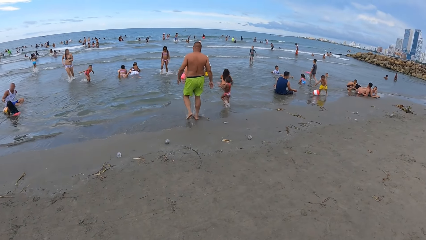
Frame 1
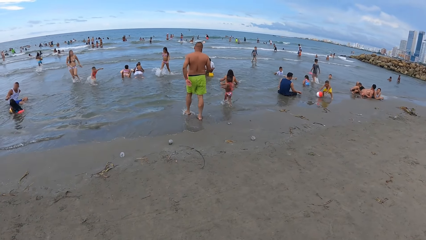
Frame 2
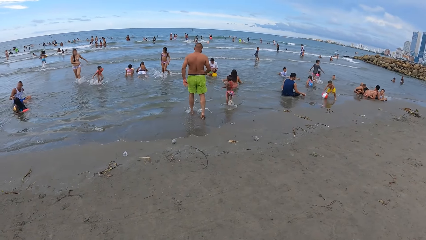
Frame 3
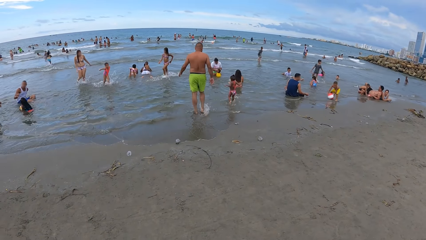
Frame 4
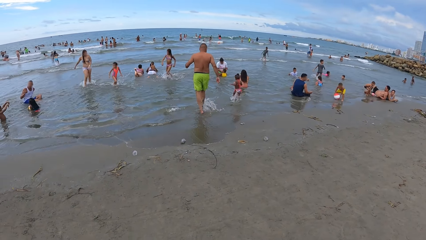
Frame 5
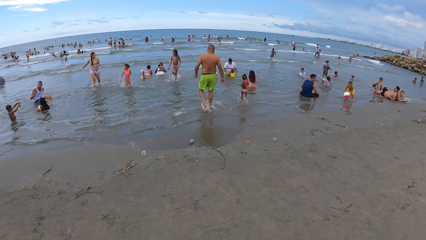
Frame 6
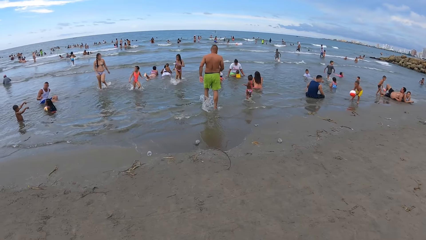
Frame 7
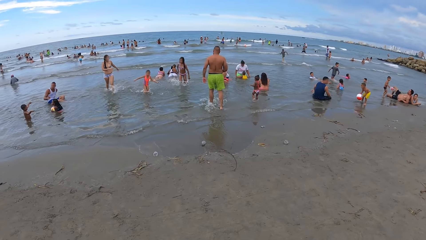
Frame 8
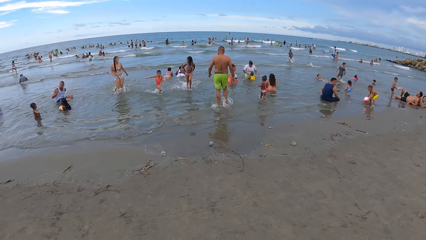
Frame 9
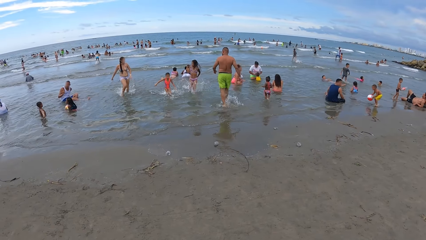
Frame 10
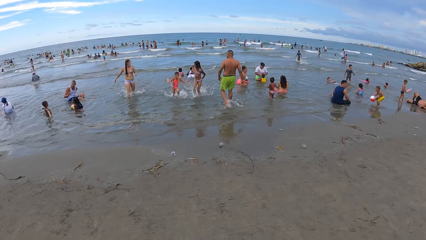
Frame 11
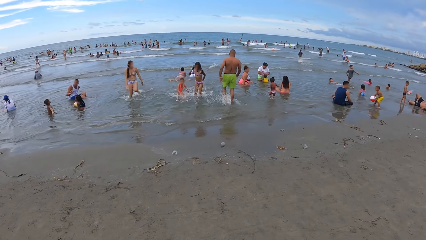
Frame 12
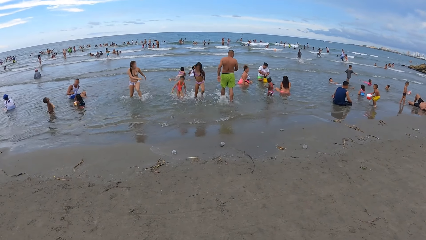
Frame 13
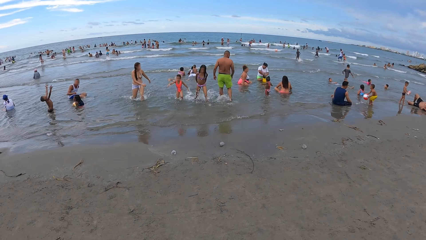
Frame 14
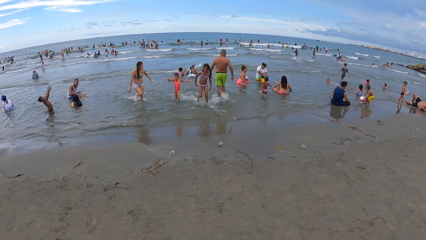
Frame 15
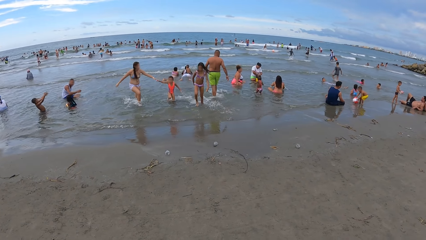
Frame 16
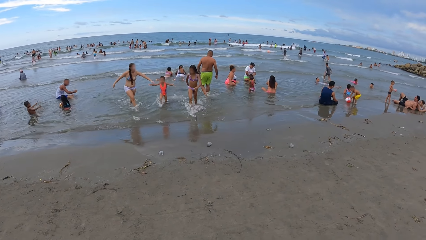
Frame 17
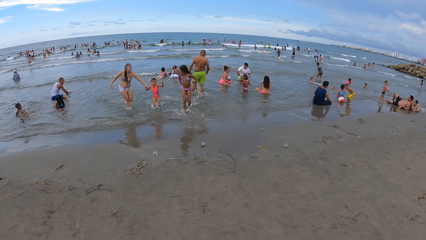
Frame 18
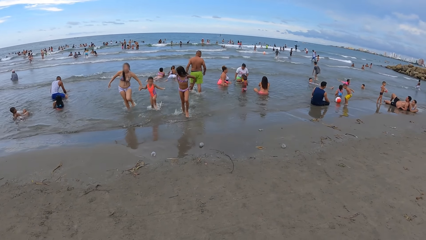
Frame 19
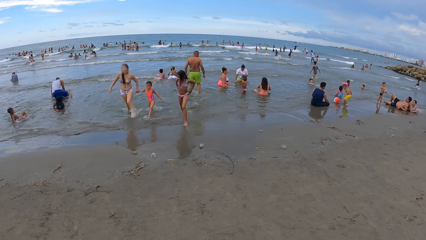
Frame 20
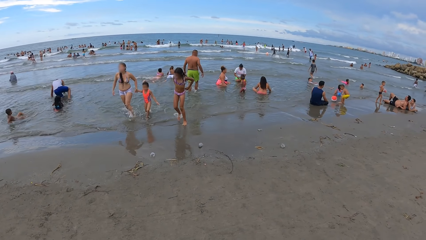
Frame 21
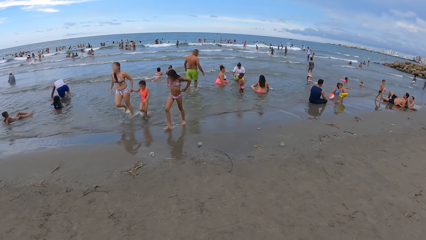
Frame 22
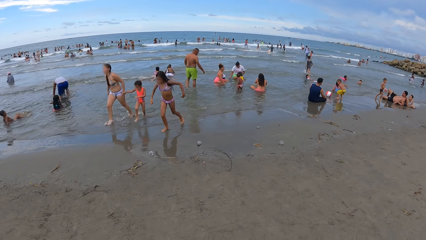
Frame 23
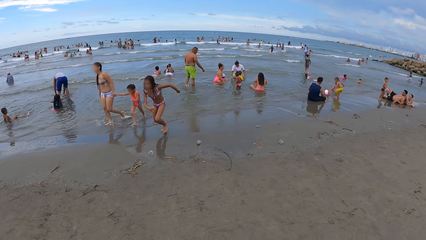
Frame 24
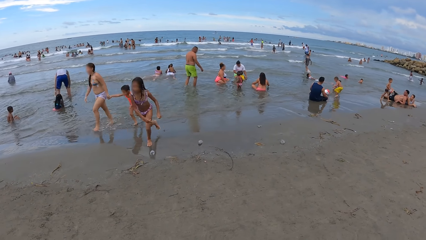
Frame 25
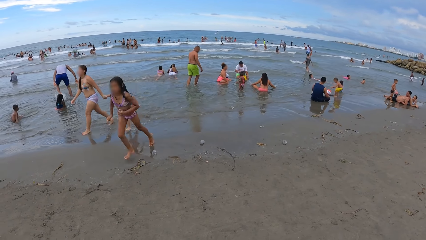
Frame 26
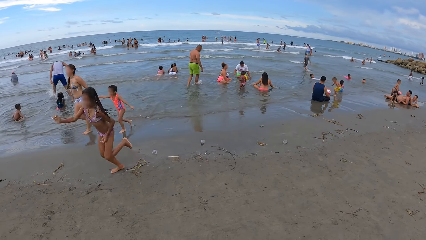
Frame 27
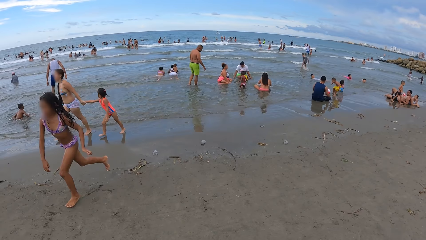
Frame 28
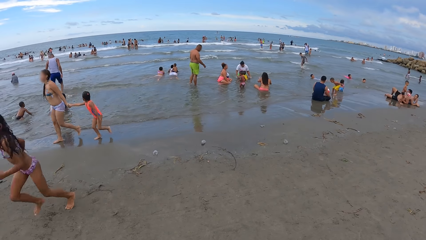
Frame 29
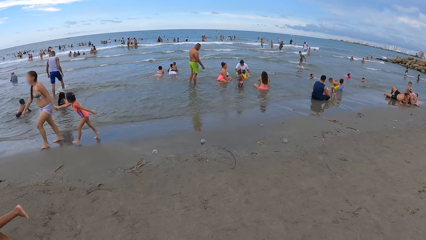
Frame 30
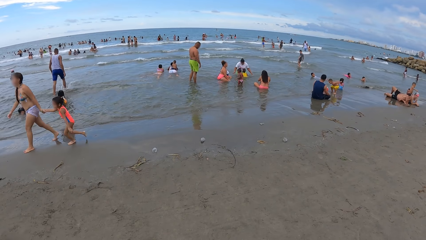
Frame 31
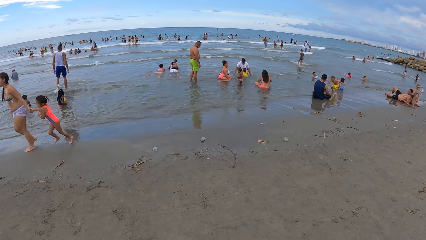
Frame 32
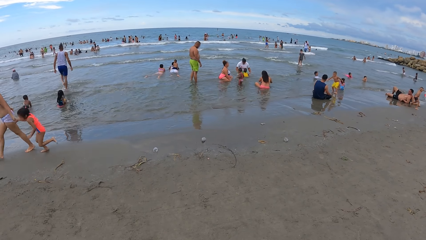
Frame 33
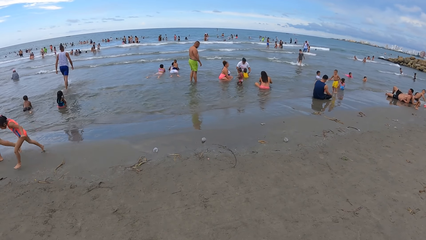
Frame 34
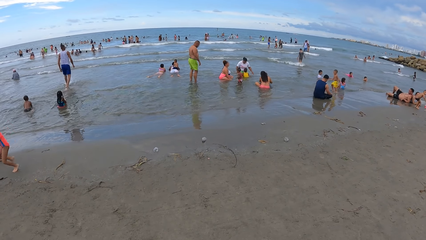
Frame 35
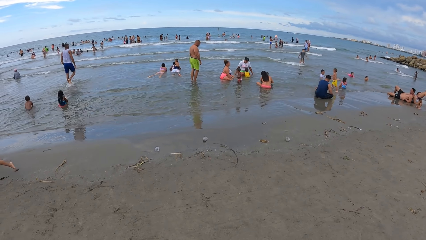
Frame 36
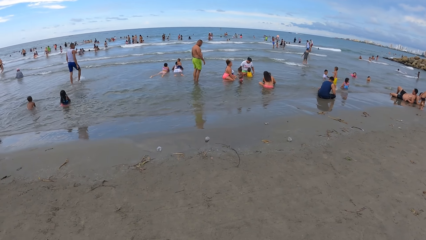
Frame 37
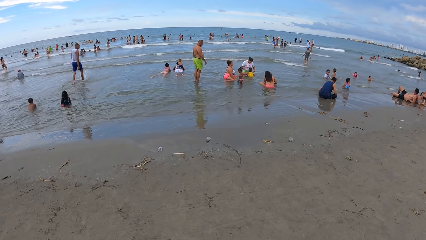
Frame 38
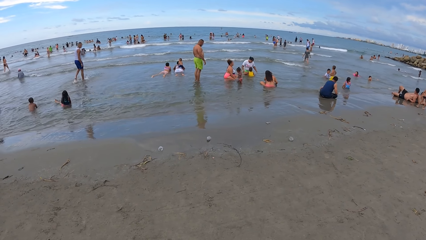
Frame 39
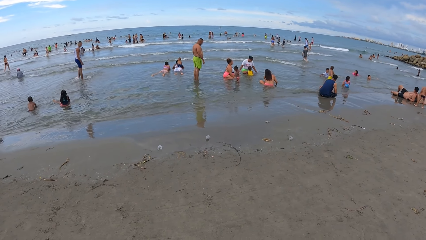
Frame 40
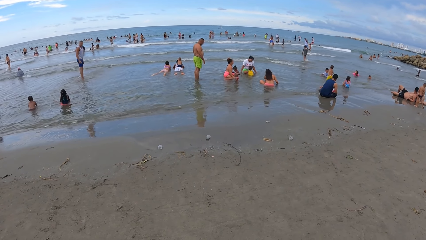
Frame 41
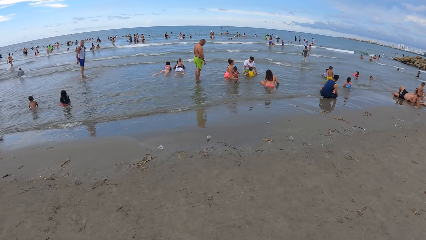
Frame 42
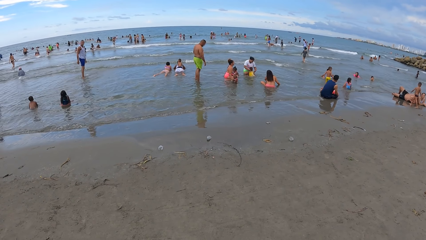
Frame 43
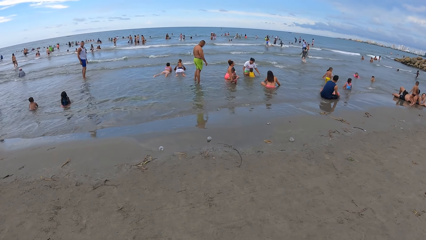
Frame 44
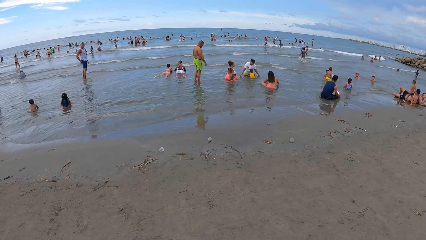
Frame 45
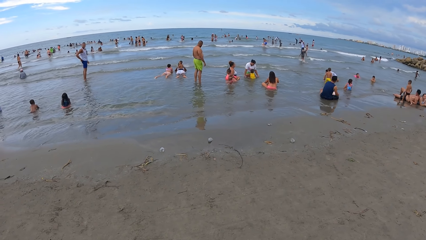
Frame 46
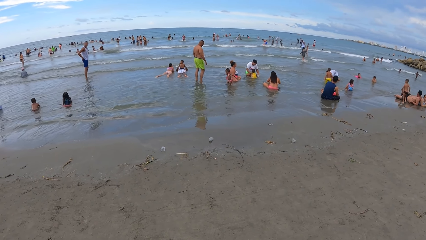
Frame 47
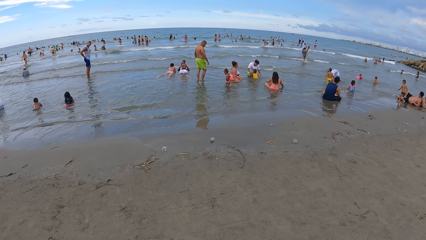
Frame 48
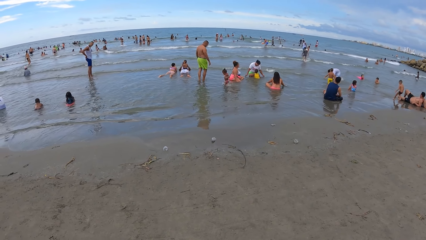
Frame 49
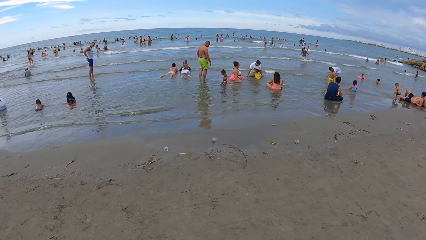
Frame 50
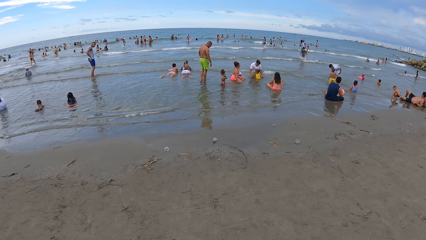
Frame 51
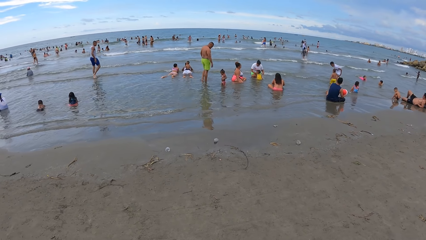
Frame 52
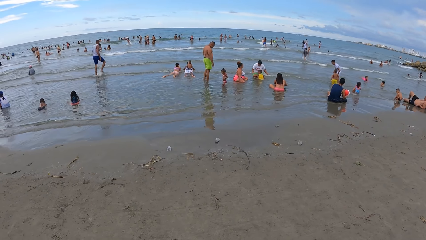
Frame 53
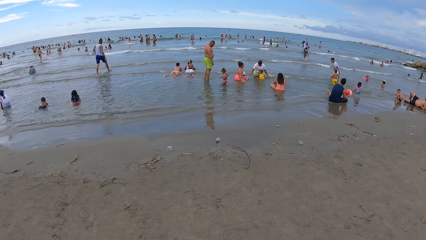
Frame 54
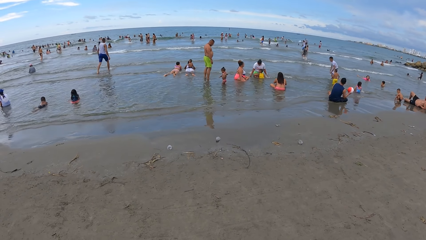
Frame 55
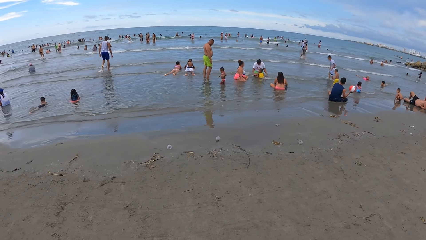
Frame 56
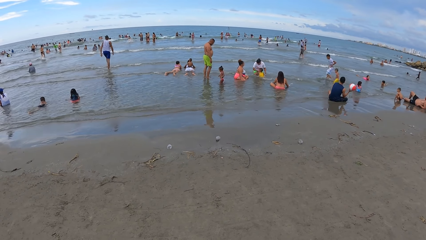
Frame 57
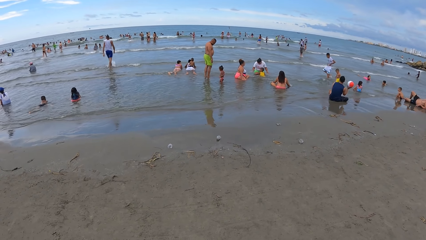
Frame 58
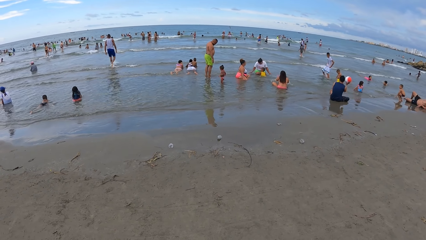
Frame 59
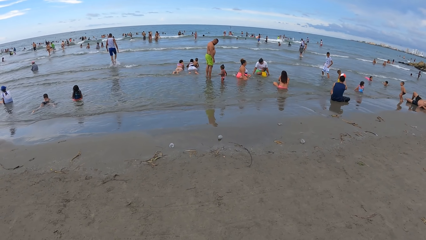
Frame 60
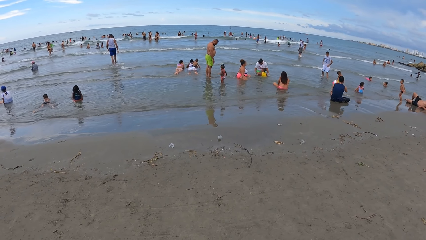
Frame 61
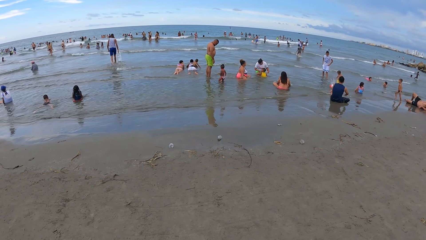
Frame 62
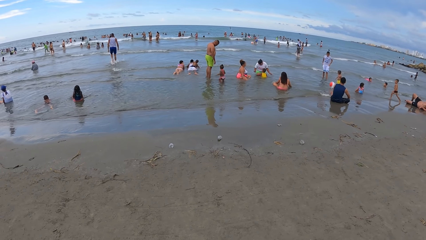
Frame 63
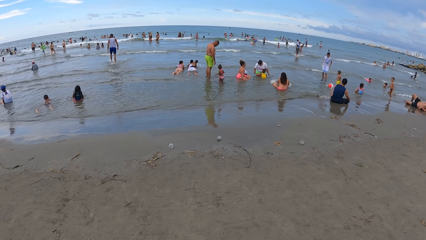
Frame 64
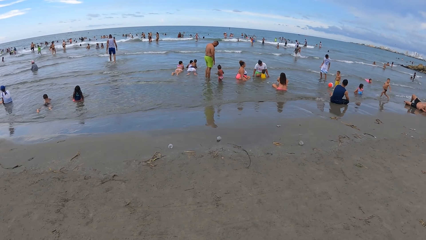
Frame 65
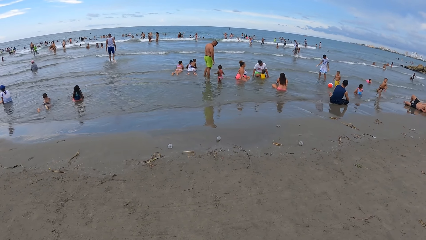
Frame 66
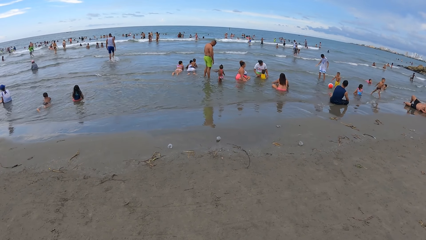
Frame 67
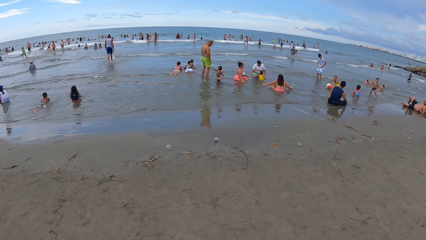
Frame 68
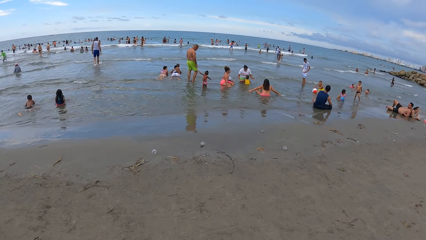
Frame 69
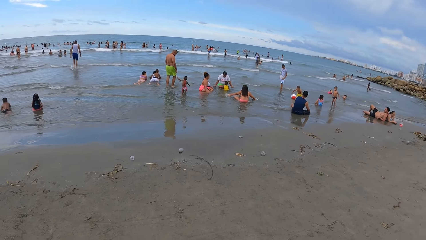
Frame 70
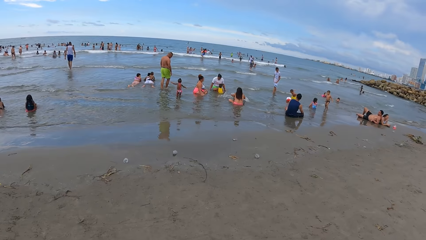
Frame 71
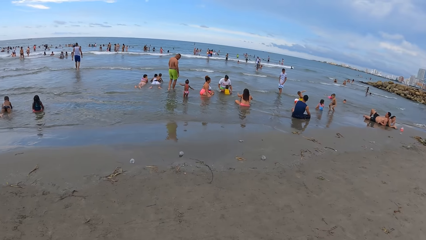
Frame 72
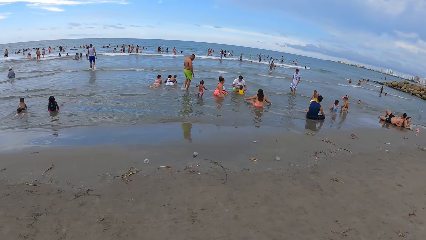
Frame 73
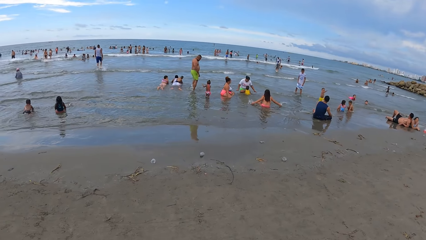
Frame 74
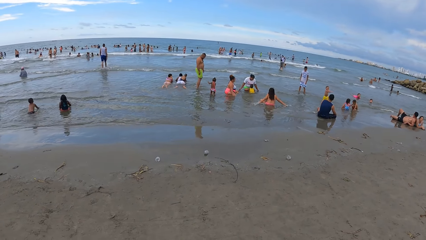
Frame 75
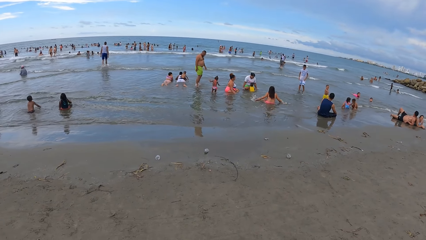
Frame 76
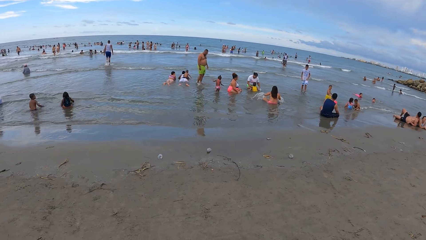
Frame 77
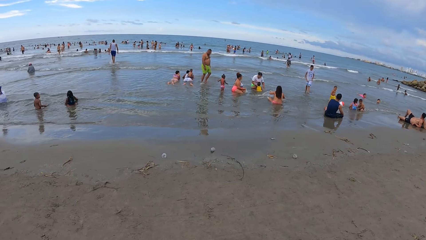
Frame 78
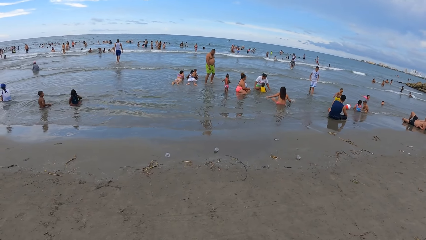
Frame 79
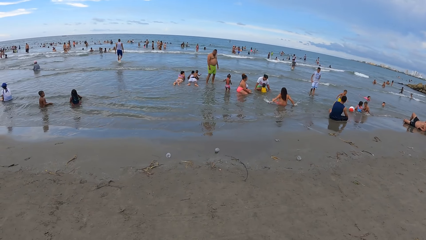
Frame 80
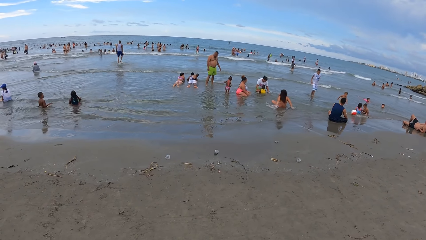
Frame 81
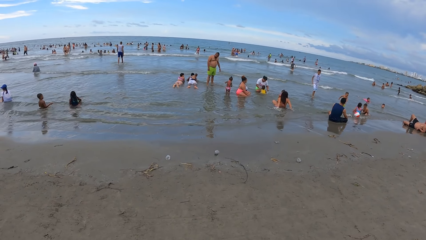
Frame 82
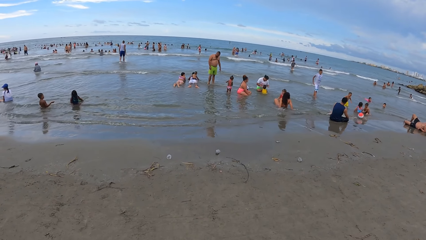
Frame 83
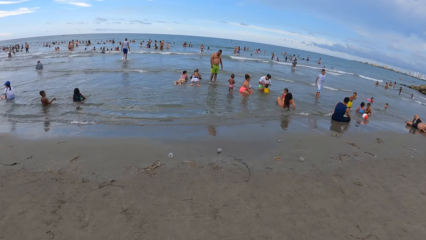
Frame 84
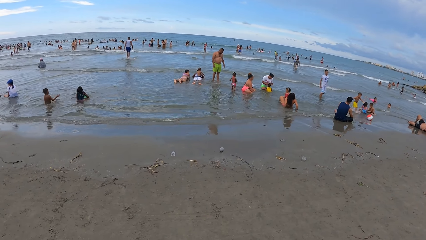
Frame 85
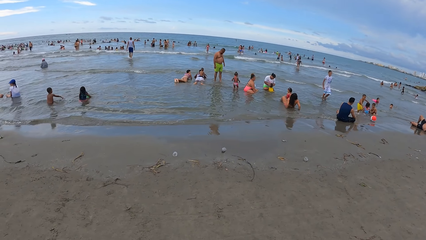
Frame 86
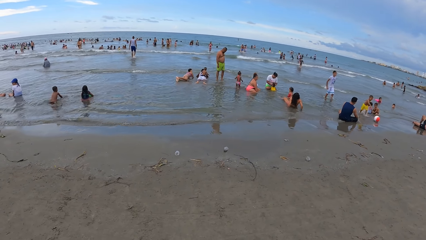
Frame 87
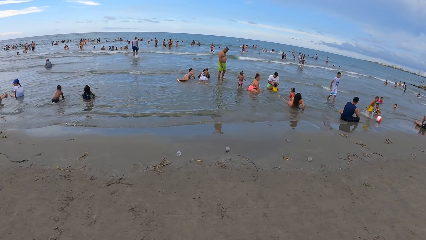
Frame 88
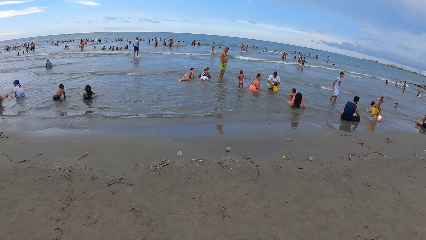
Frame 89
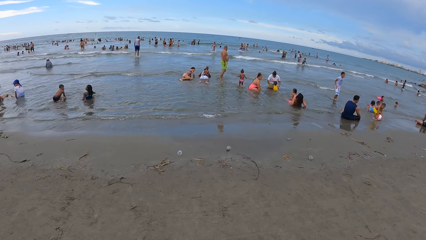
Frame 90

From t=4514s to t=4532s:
The camera wearer looks around. They look around again.
